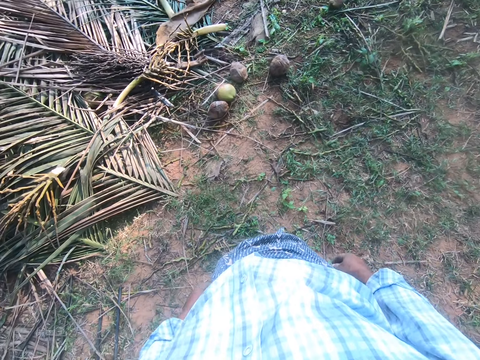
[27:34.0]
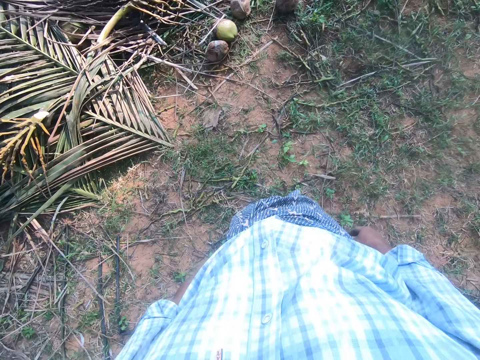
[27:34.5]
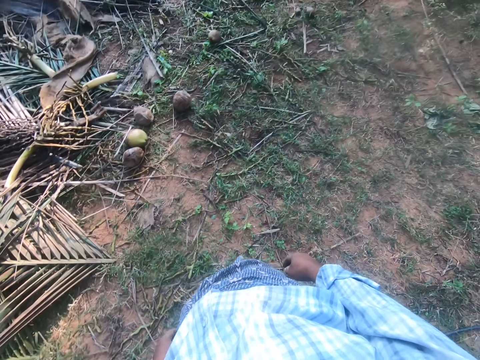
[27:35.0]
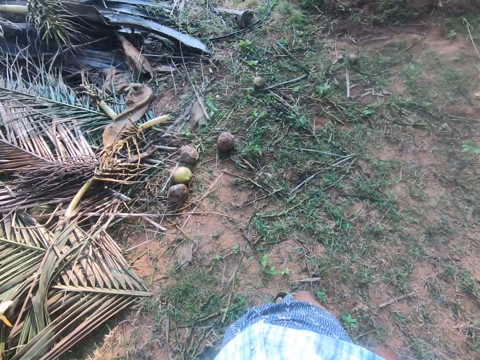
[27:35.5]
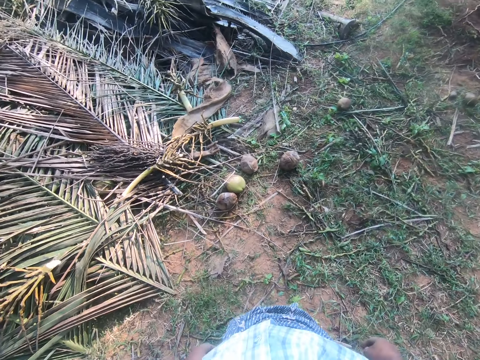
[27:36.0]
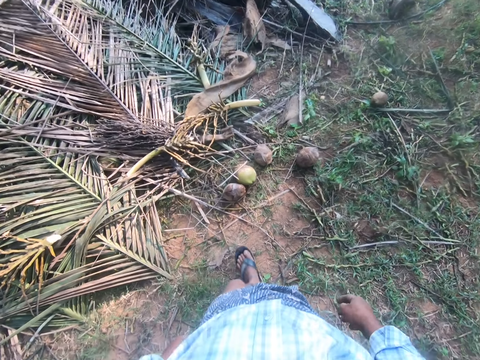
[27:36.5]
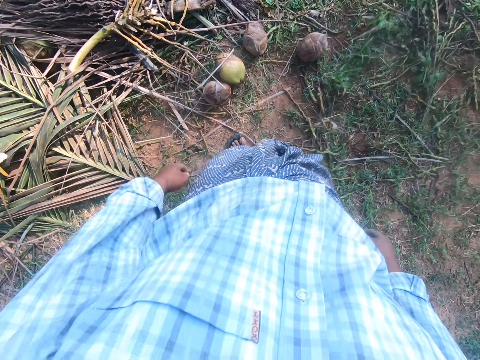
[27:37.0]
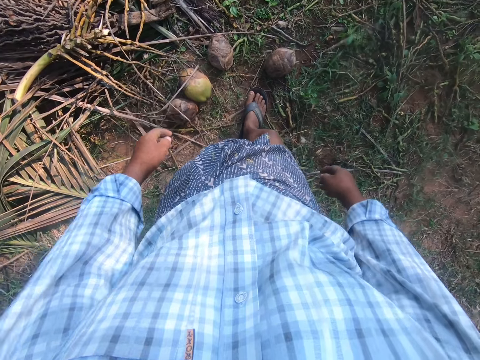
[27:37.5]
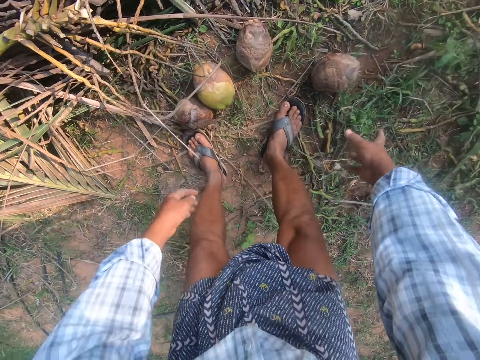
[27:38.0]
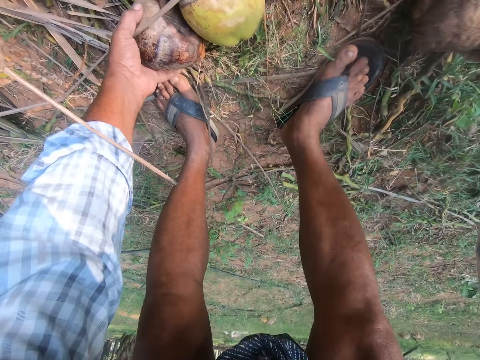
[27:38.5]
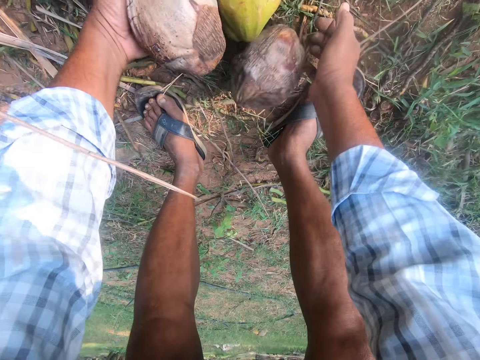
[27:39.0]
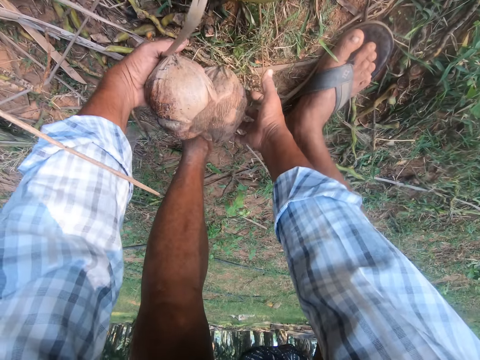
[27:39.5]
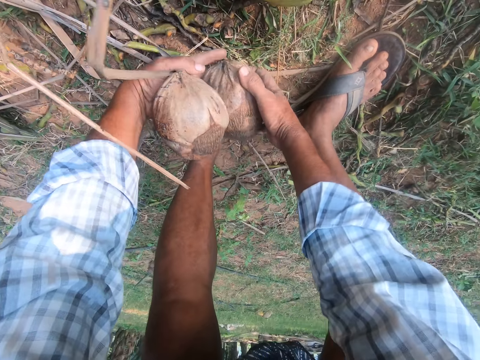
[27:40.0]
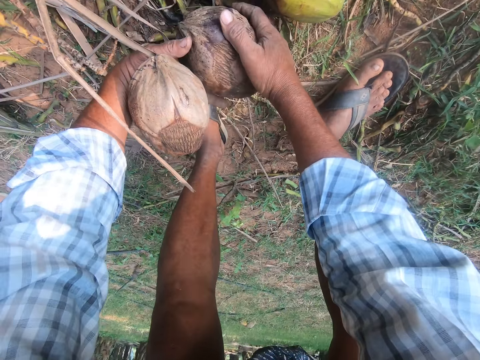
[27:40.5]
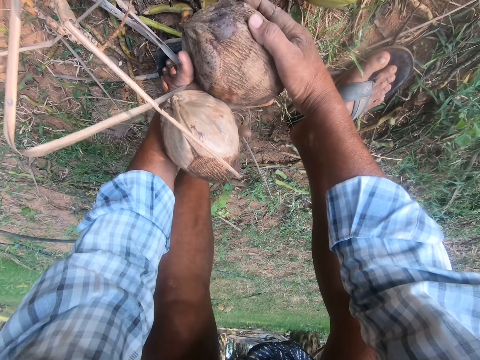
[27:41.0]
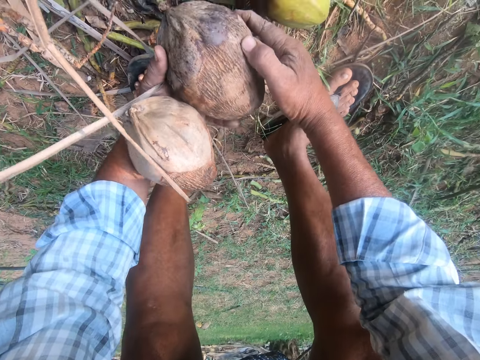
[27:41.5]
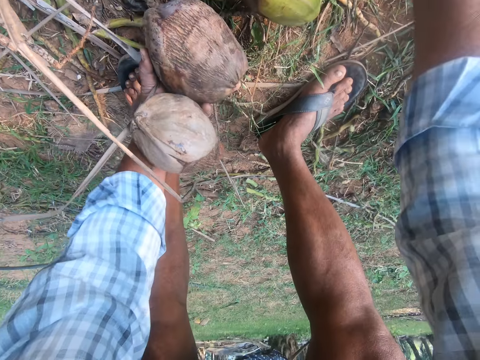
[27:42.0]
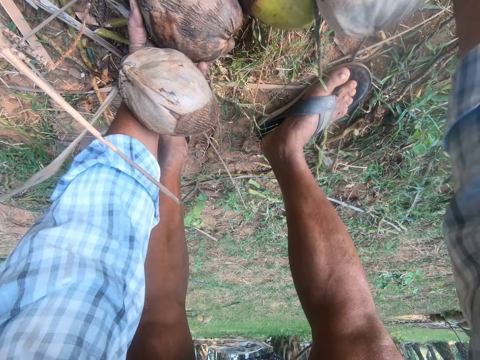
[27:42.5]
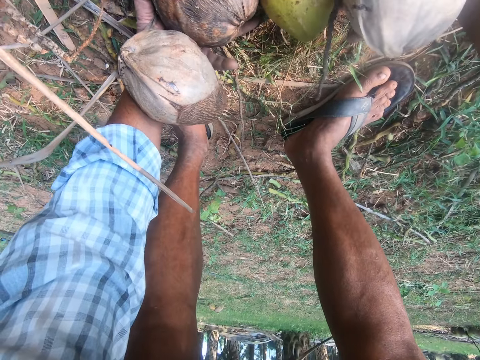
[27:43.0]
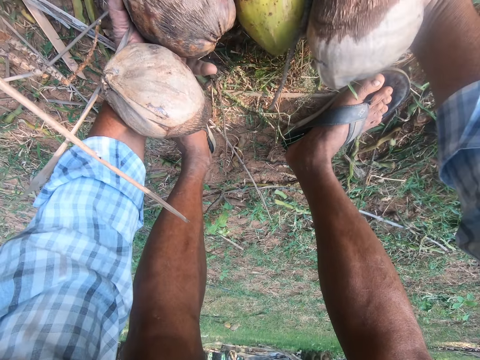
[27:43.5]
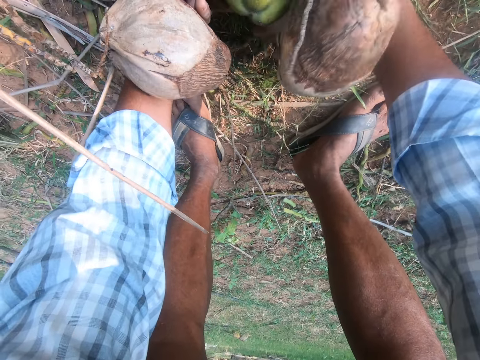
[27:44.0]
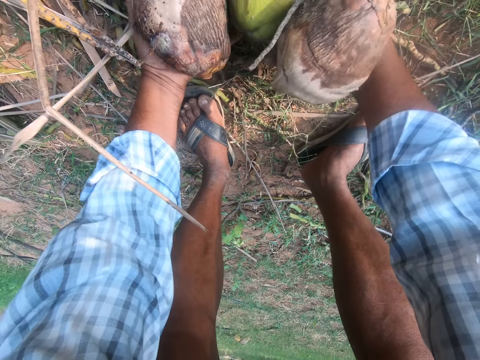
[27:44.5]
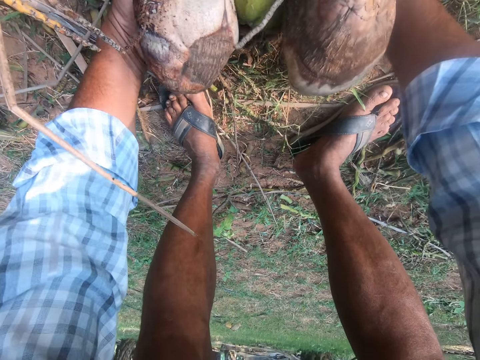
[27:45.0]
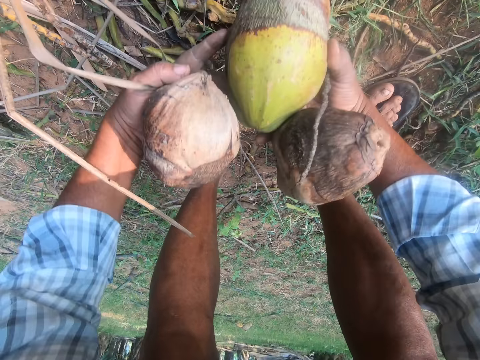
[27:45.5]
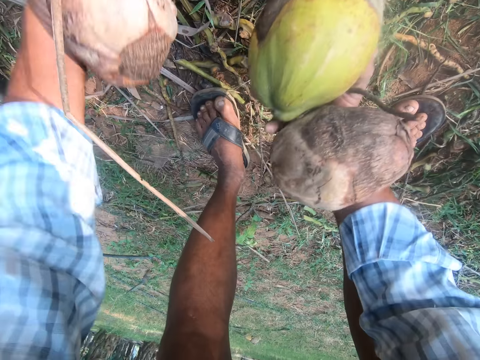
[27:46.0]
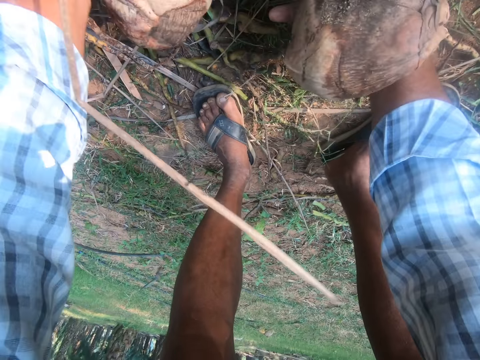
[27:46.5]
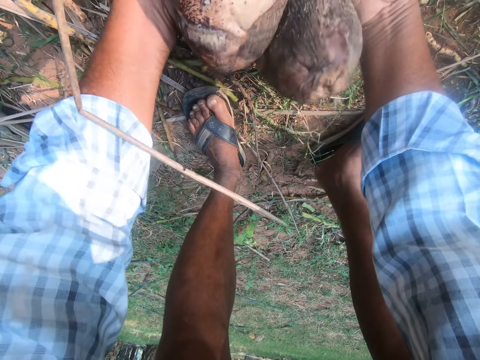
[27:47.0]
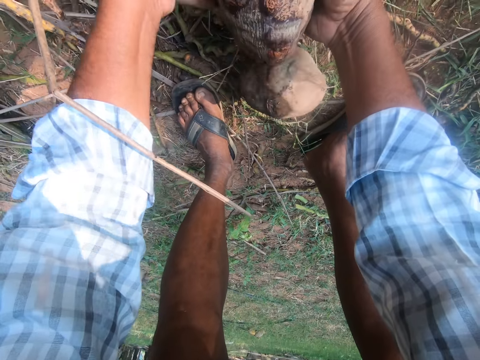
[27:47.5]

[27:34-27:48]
The camera wearer walks around the garden. They pick a coconut. They pick a coconut repeatedly.

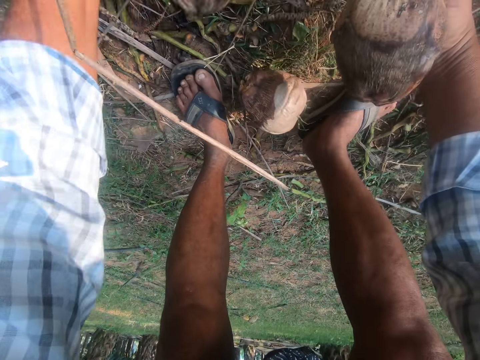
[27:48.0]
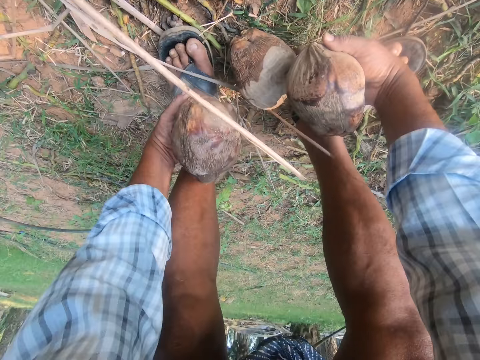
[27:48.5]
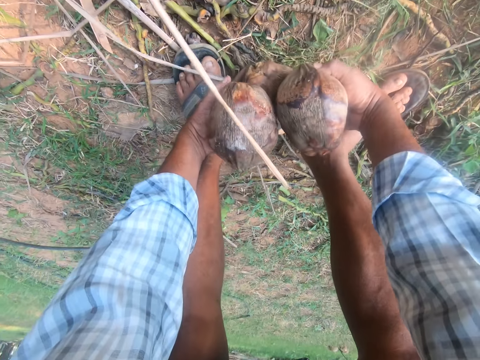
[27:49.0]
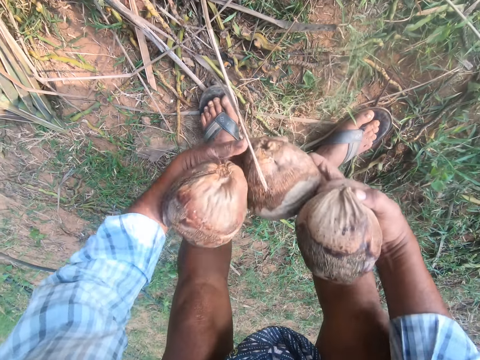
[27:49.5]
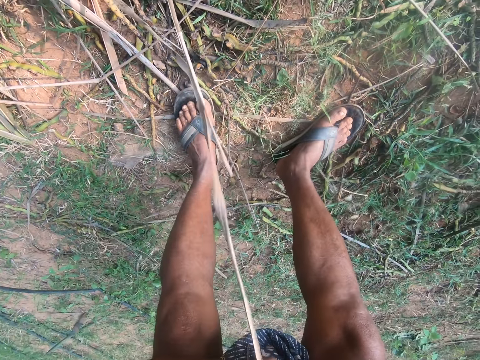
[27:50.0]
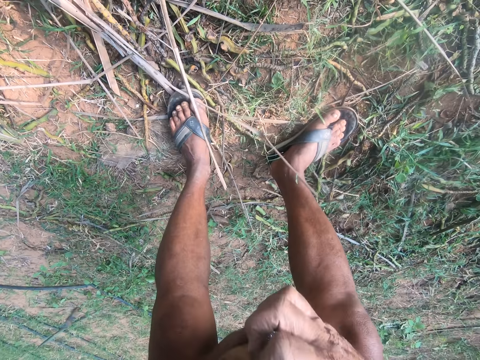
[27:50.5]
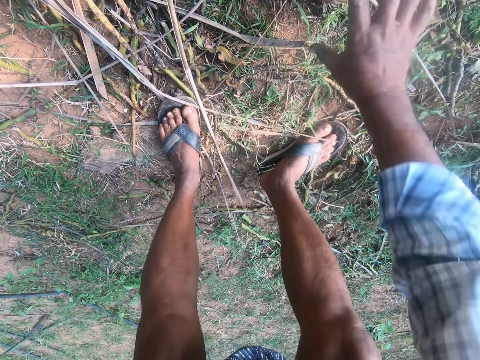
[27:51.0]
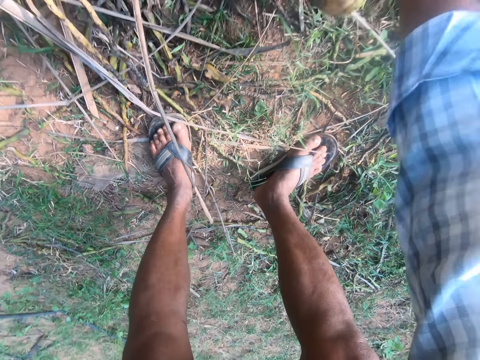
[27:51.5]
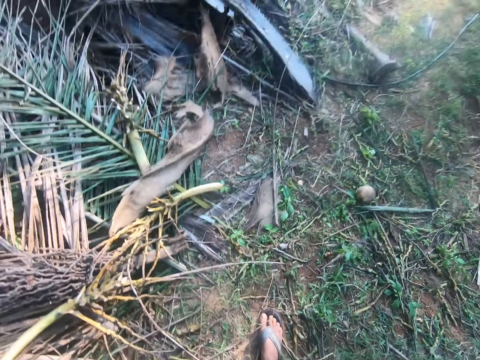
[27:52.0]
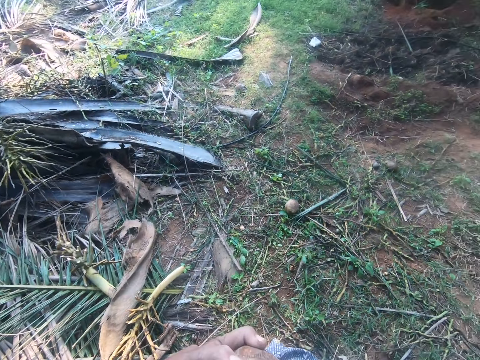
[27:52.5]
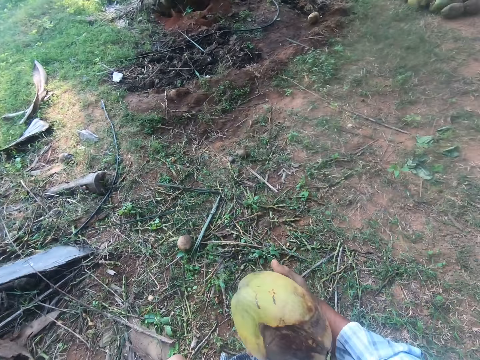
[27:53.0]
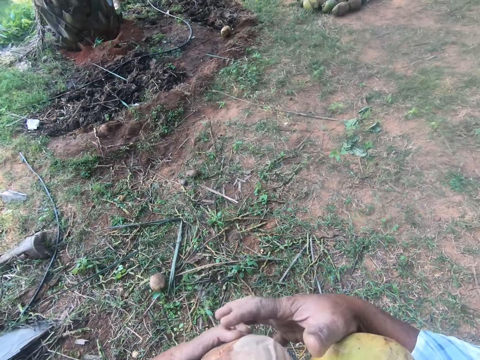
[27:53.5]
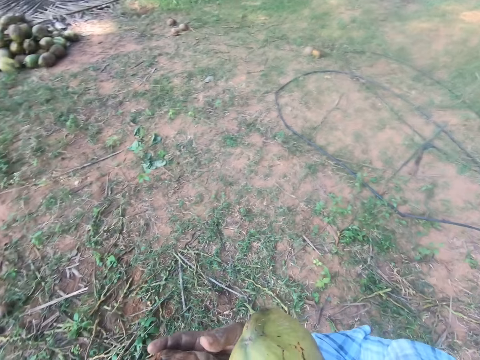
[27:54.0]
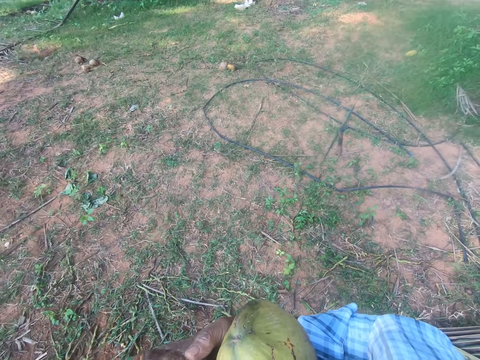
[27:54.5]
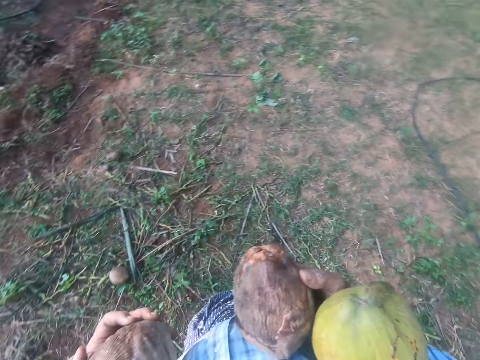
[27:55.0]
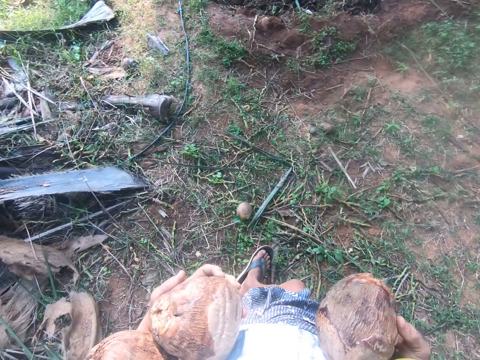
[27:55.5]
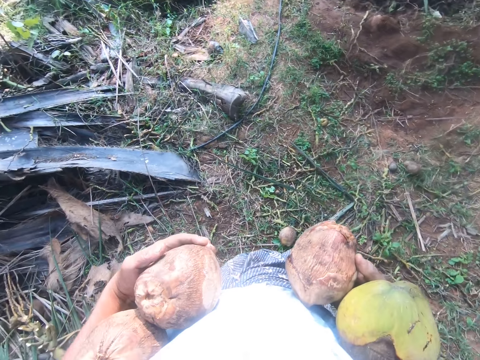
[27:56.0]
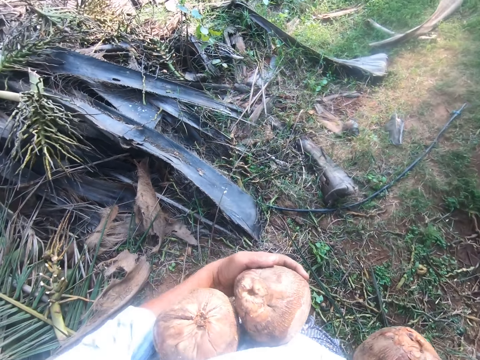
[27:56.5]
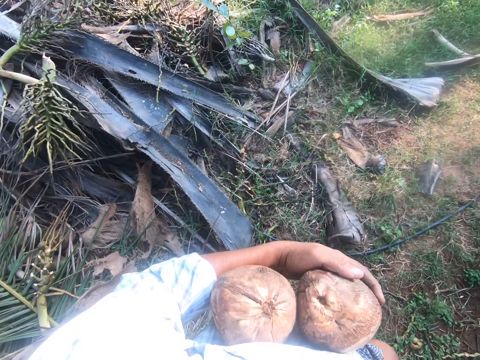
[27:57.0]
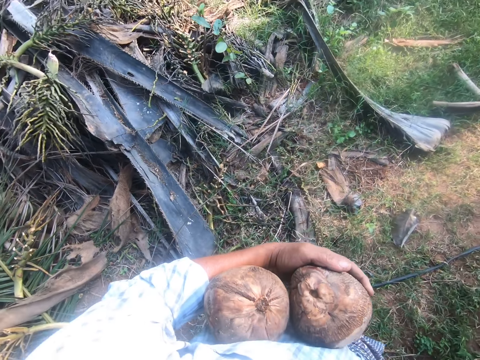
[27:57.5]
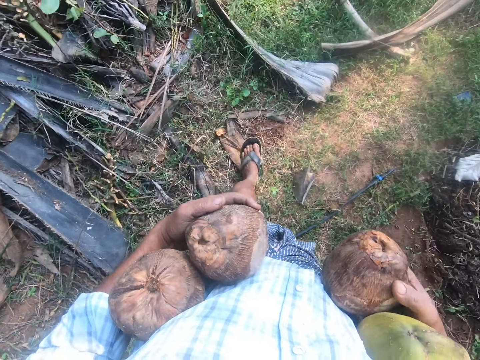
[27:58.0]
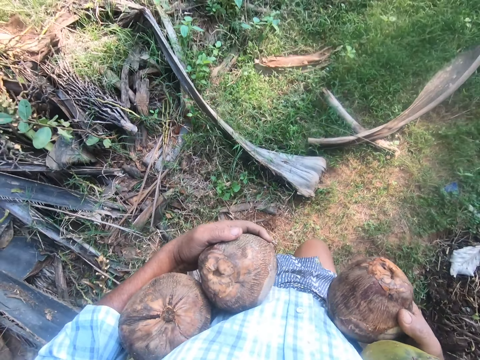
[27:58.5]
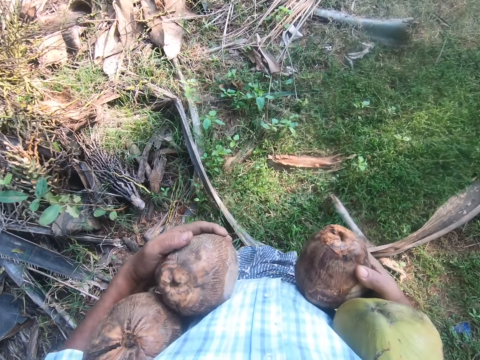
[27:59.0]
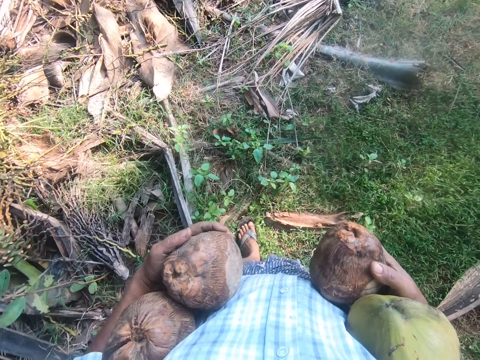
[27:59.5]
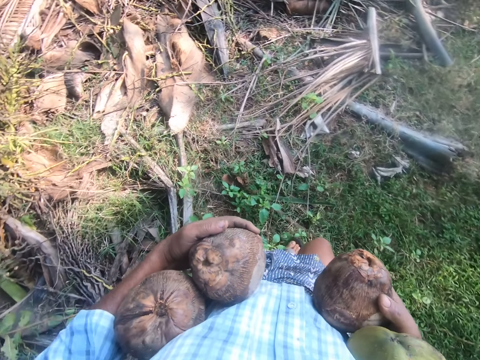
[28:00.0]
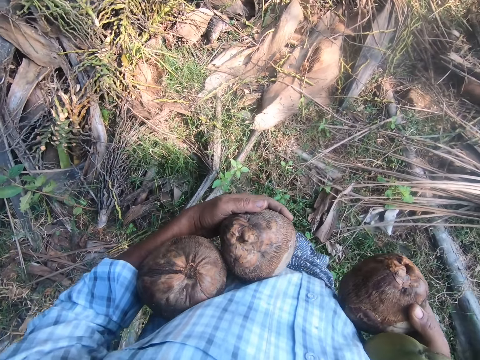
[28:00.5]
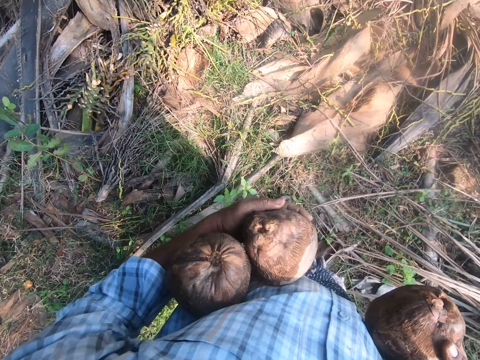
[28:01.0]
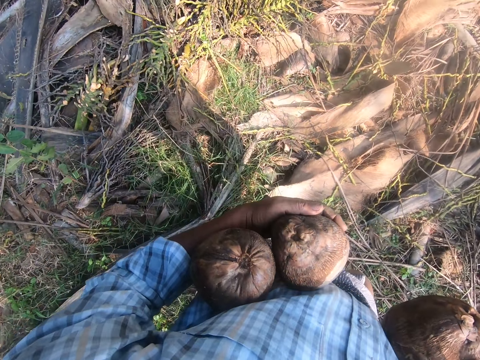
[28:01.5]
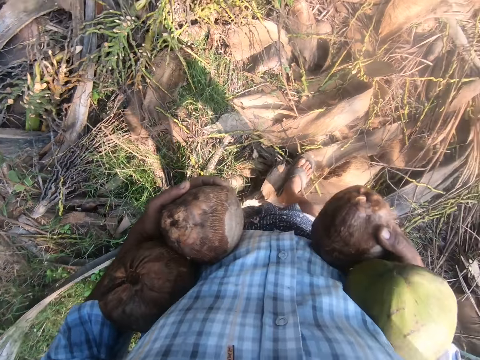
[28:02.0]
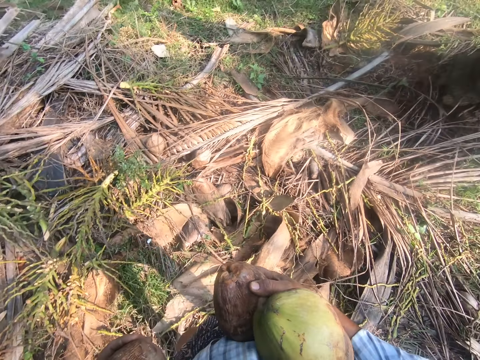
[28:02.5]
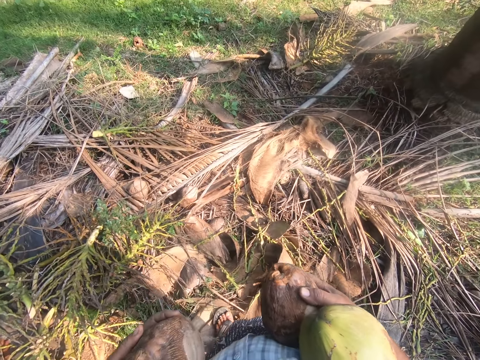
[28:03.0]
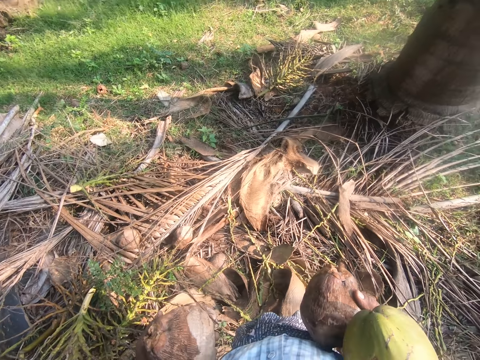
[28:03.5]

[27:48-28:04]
The camera wearer picks a coconut. They pick coconuts from the ground. They pick a coconut. They walk around the garden.
